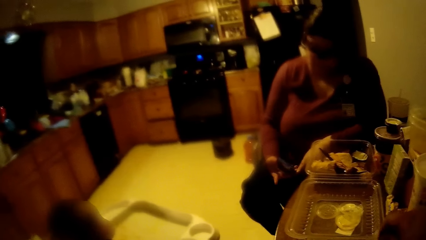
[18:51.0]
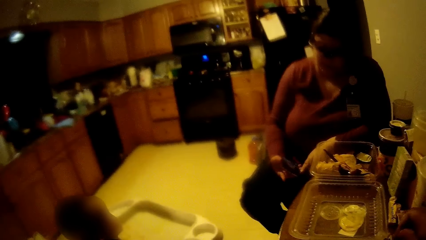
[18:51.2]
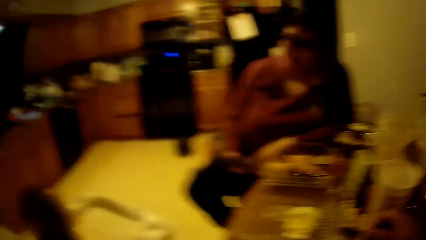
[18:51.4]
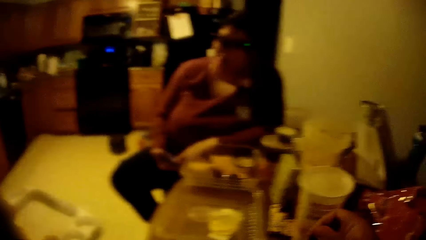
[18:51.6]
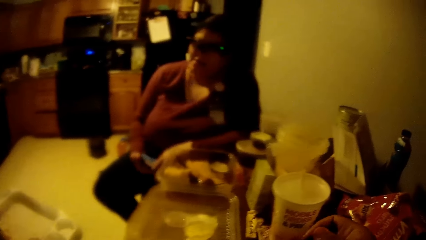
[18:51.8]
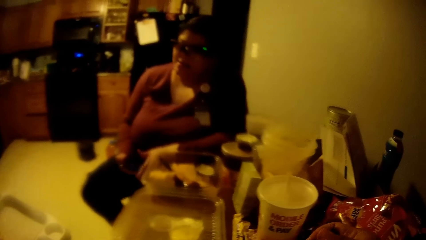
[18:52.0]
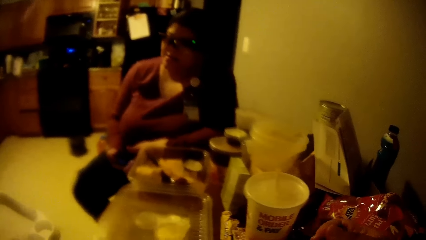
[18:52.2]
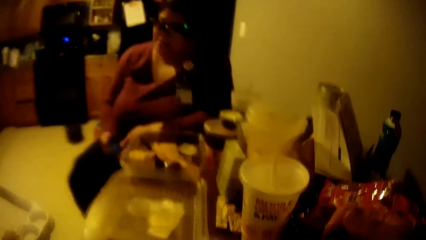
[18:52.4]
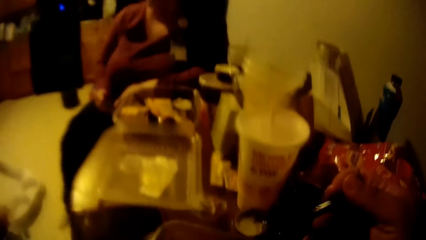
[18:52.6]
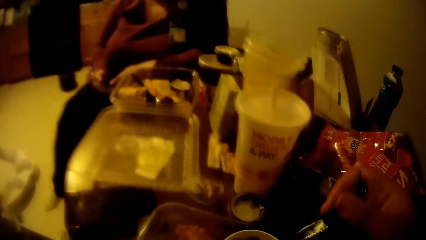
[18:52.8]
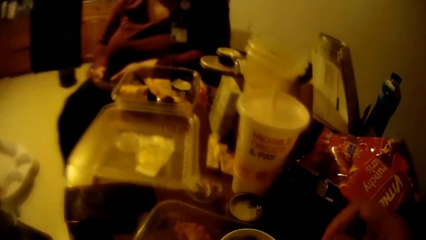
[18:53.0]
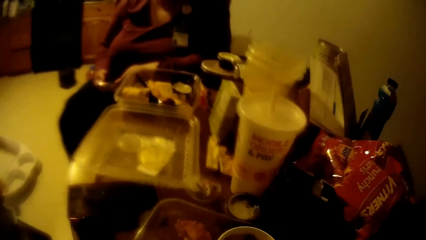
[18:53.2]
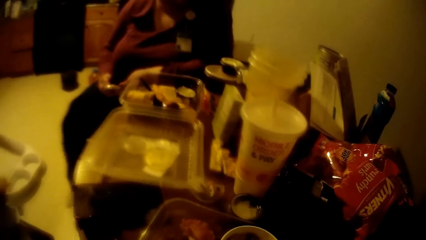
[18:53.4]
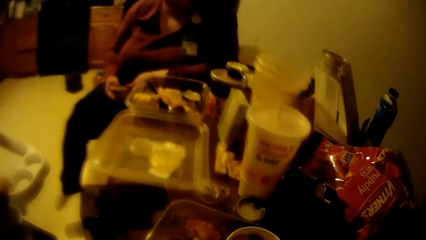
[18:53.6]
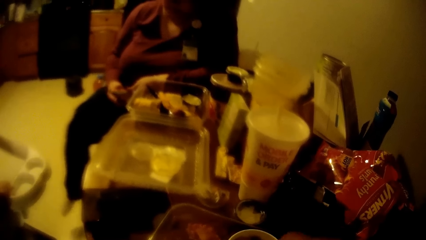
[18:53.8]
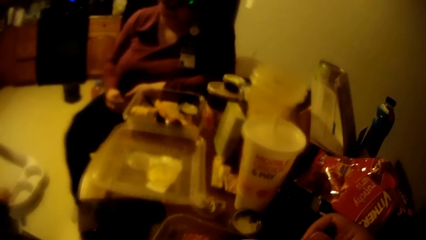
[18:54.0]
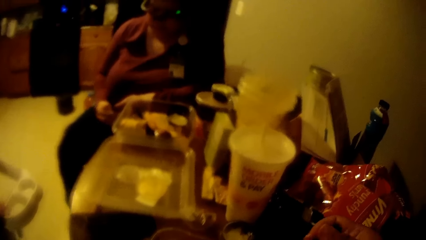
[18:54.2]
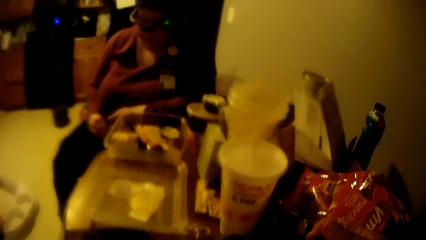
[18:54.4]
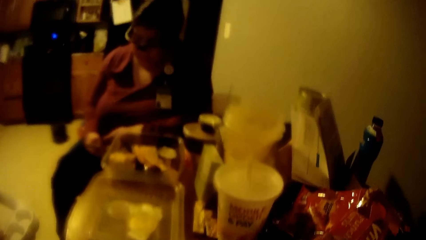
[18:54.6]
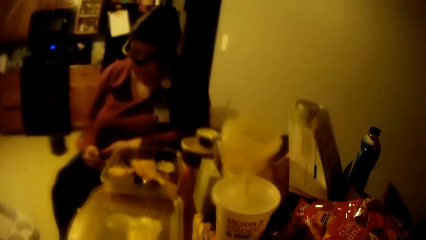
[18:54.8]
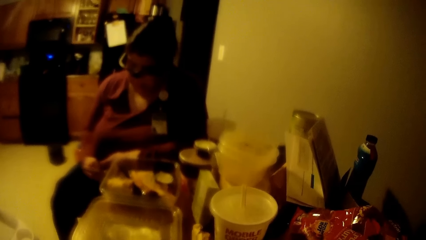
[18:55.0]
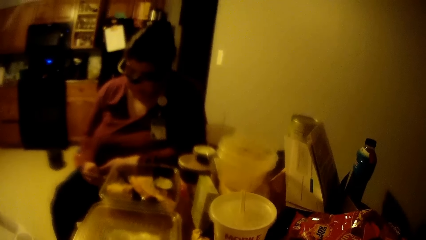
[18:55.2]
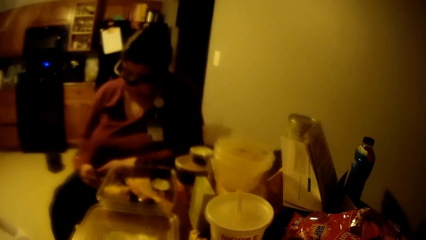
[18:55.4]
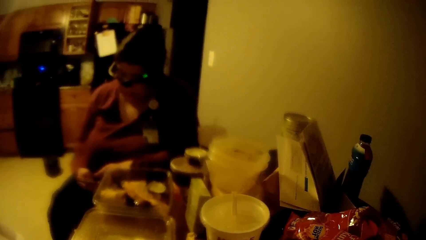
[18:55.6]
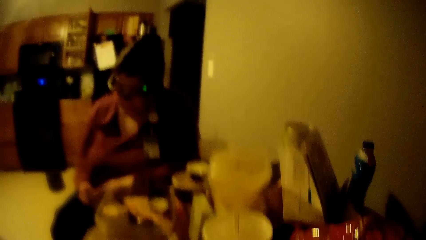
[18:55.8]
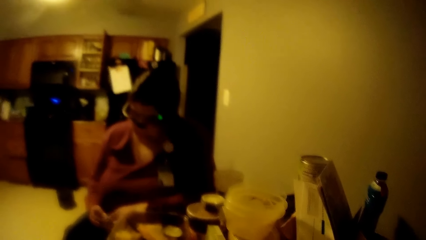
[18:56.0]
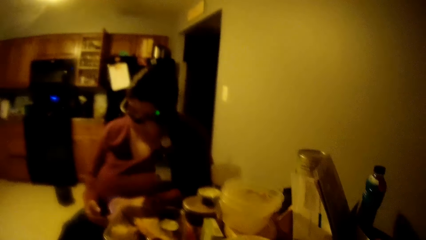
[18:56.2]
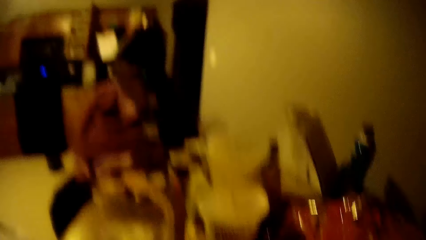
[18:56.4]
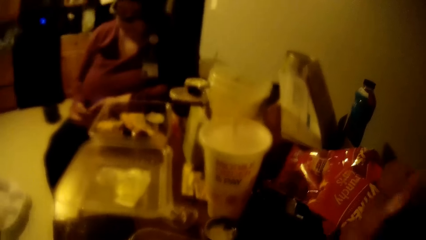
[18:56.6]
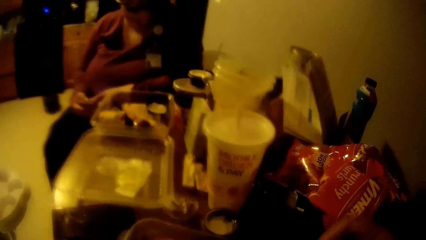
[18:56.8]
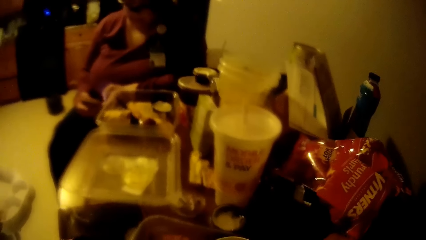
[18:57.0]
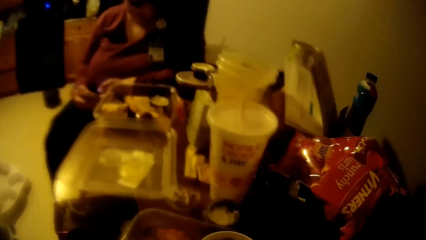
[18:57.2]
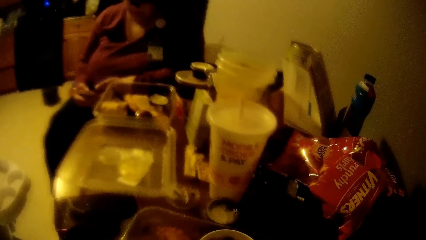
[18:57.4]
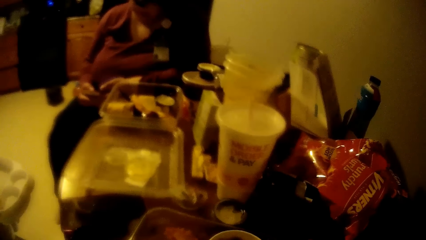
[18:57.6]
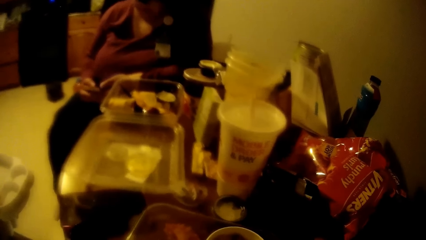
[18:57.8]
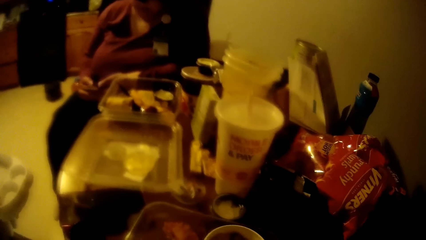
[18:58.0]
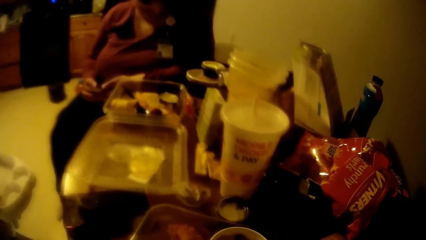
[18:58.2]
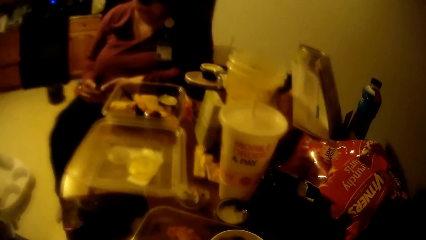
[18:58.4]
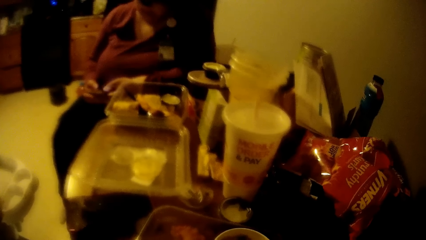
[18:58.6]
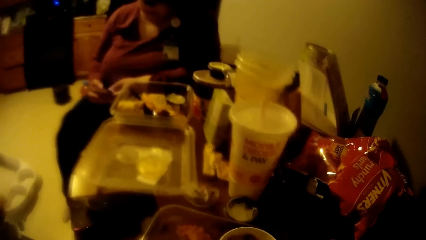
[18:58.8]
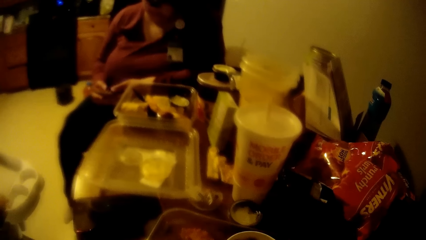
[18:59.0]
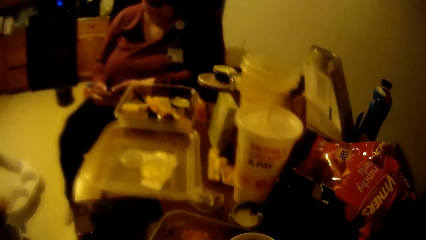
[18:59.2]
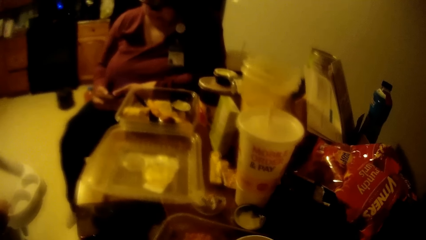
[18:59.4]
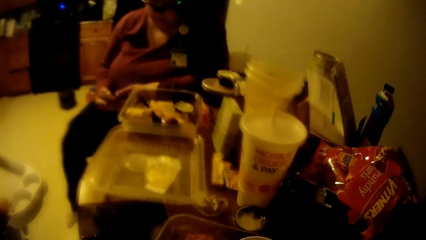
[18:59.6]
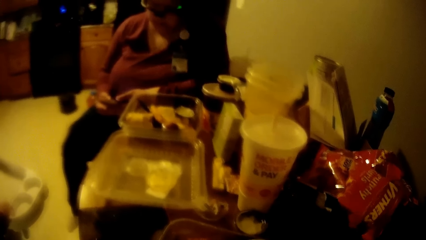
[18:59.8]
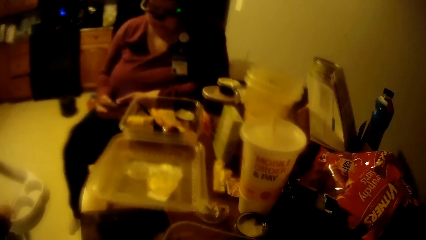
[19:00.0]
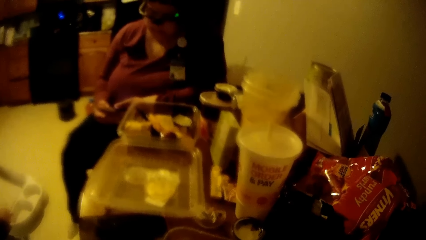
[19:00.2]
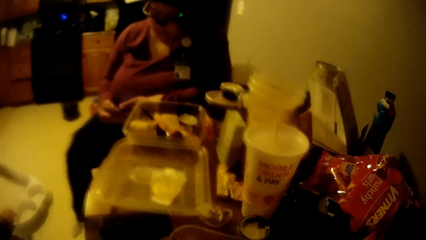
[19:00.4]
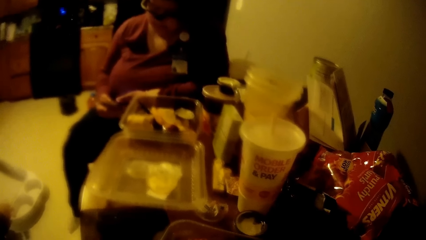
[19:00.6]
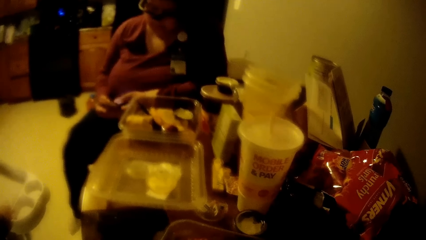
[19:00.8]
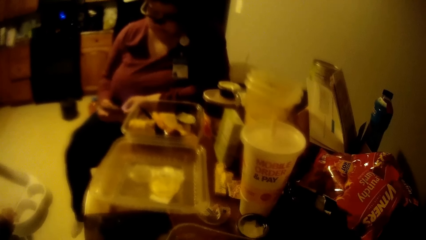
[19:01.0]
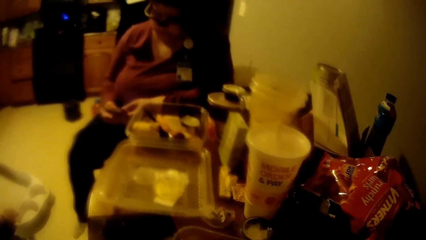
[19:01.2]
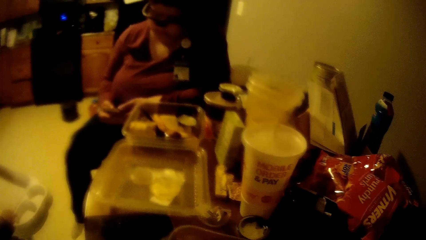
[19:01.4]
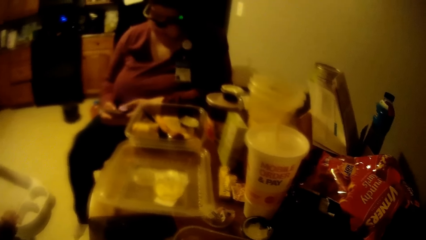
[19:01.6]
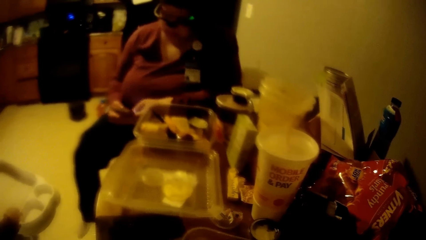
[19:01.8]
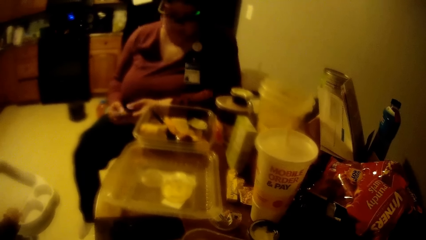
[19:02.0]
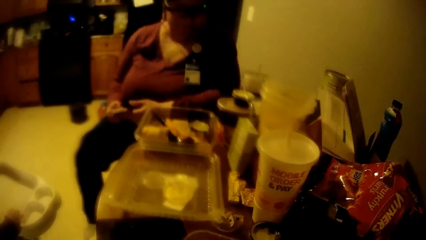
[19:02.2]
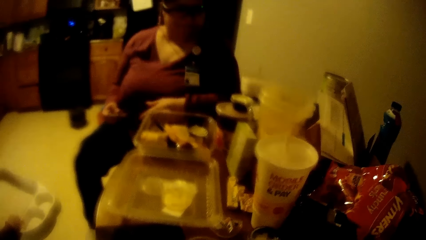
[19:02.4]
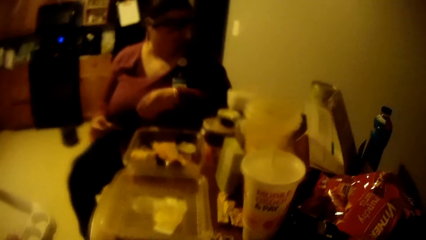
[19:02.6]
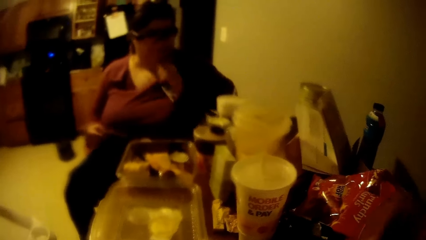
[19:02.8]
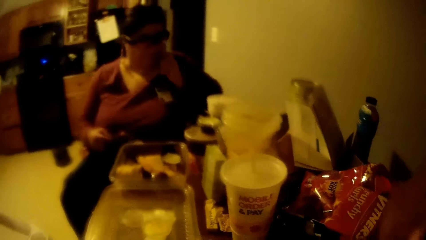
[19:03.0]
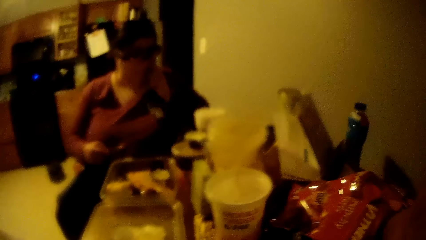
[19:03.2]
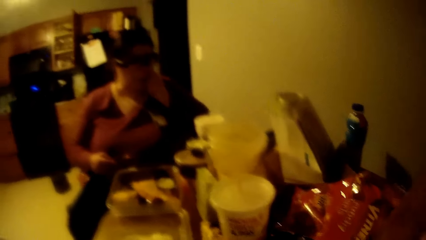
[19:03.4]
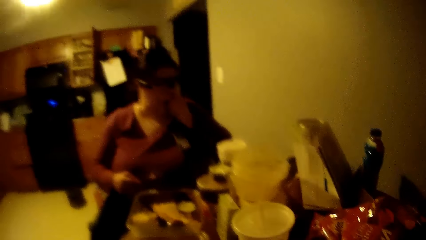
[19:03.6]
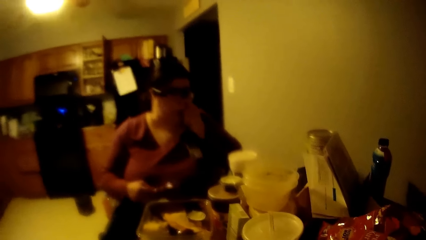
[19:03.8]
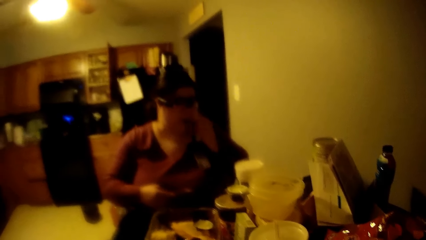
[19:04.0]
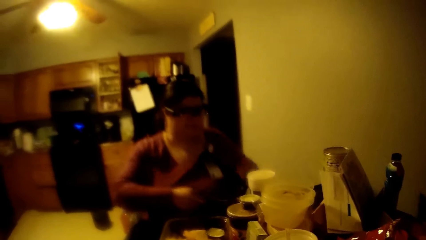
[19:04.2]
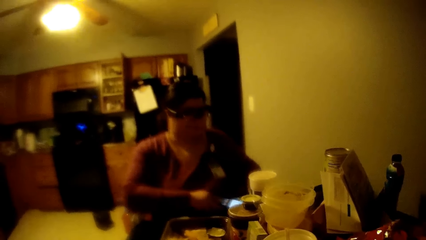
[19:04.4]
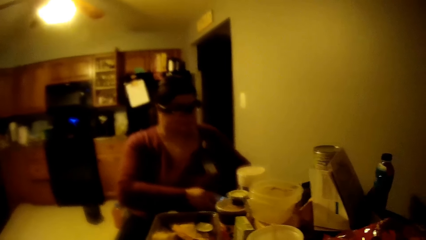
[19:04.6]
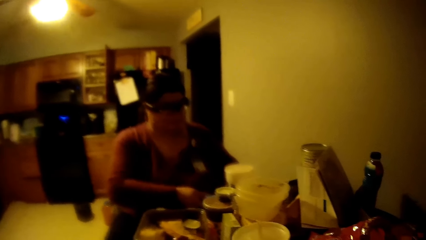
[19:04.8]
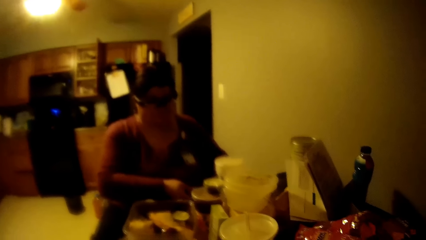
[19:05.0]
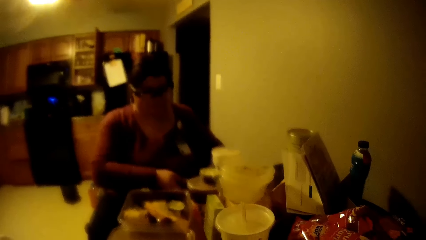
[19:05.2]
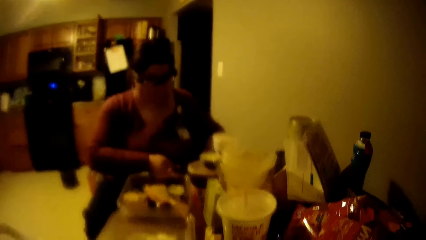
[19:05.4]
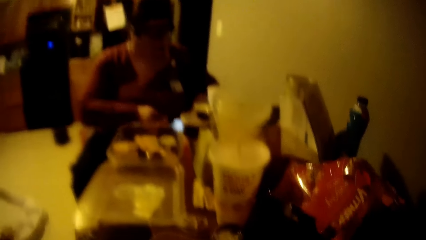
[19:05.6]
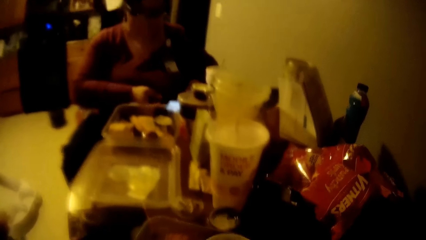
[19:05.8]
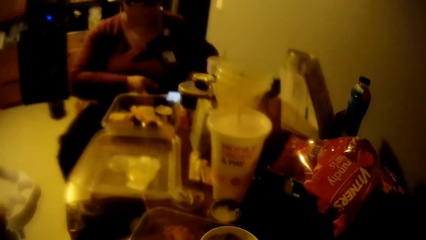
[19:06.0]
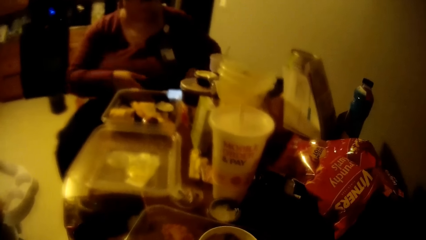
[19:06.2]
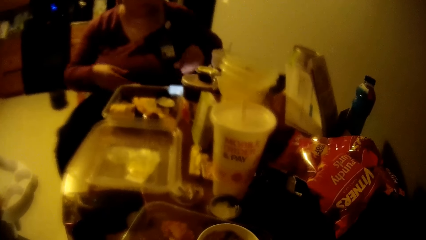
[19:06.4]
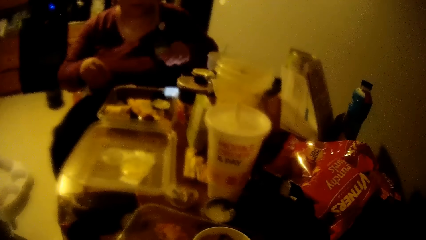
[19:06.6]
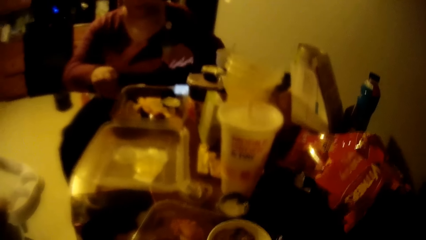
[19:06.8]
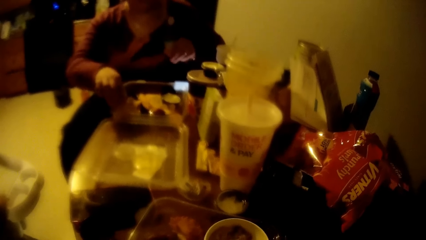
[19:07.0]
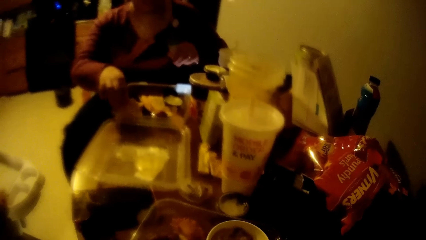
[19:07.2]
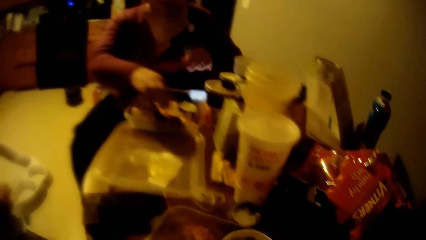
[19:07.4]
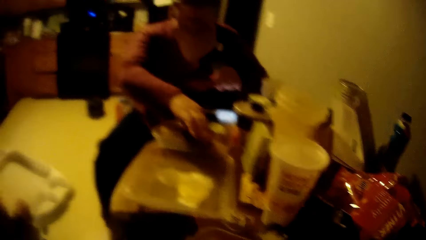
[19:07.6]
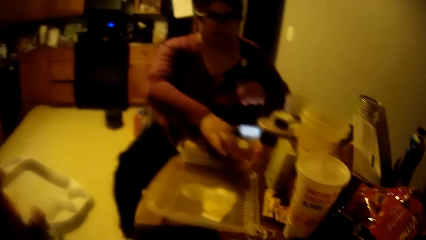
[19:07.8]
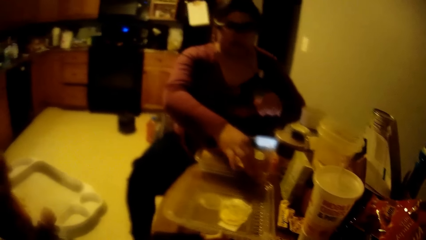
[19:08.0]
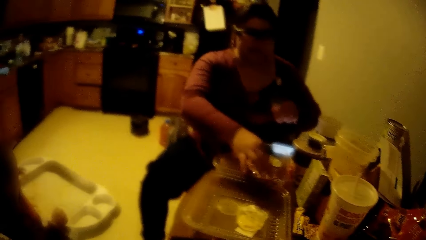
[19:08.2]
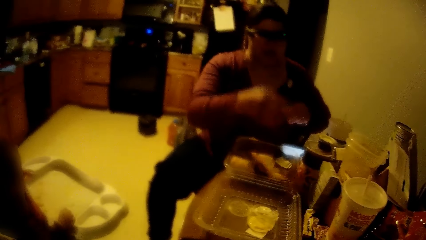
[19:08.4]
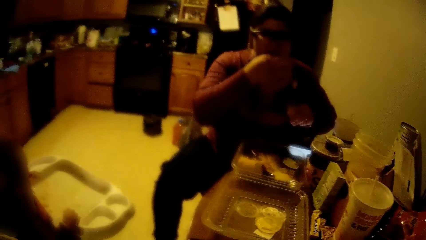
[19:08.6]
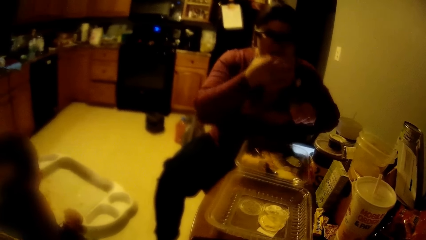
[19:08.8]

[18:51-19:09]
The camera wearer scoops some beverages from a cup with a spoon in his right hand. The woman scrolls through the phone. The woman operates the phone in her right hand with both hands. She places the phone on the table with her right hand. She eats a snack in the plate on the table with her right hand.
